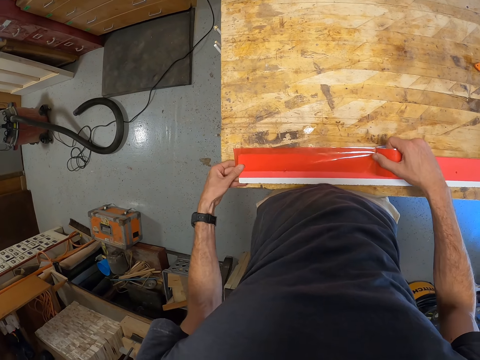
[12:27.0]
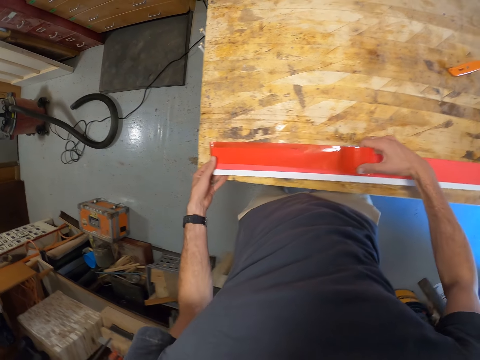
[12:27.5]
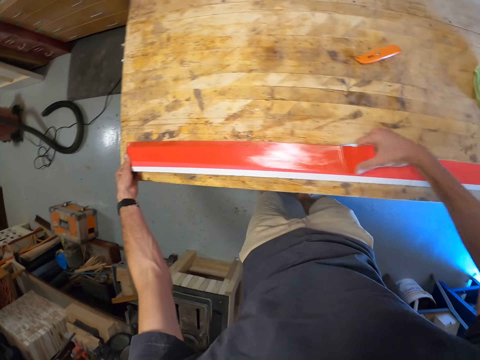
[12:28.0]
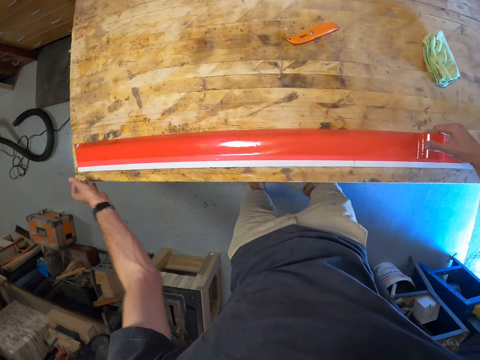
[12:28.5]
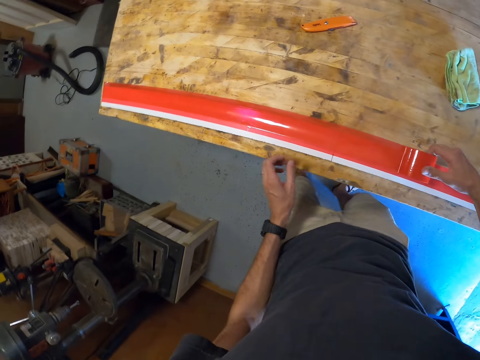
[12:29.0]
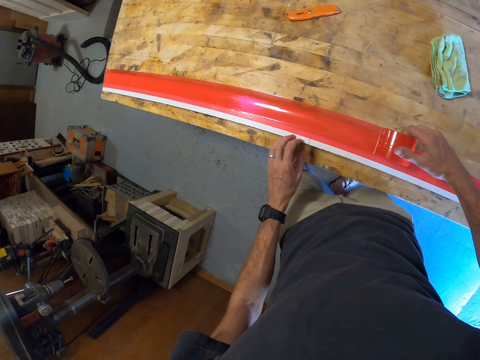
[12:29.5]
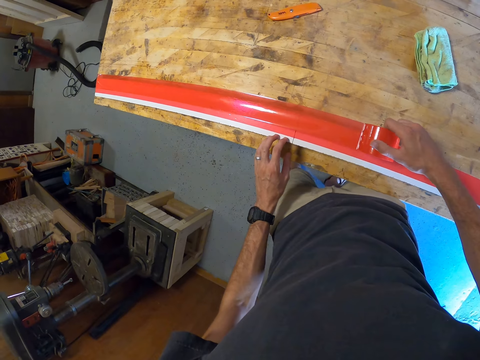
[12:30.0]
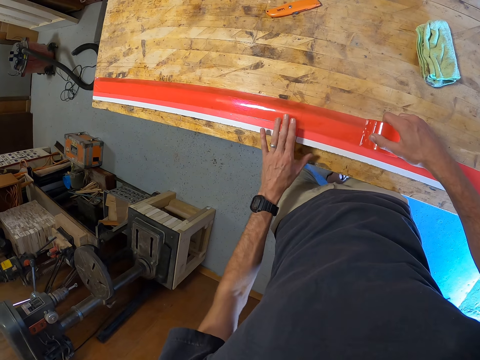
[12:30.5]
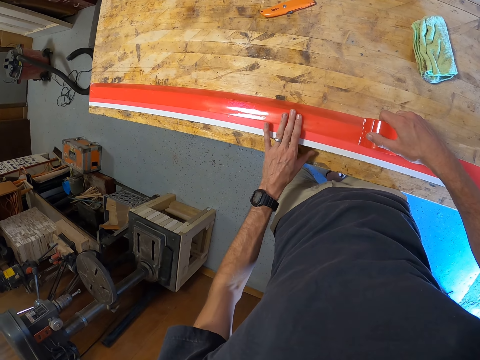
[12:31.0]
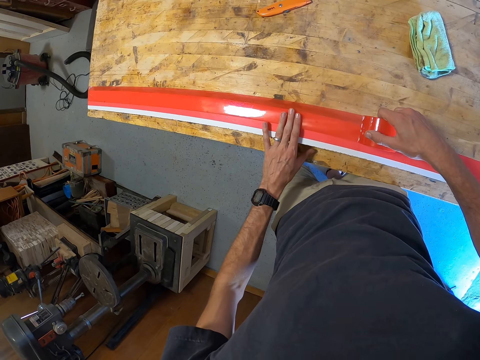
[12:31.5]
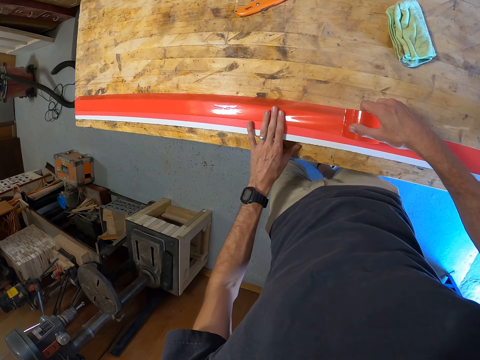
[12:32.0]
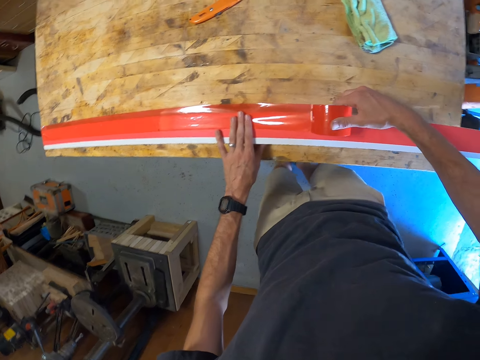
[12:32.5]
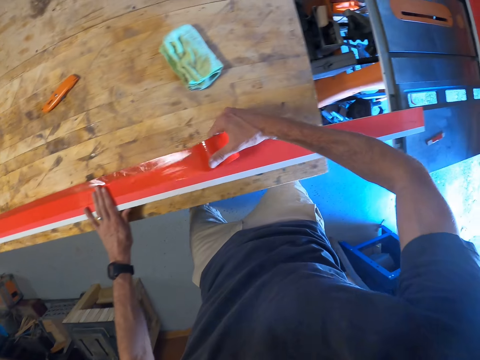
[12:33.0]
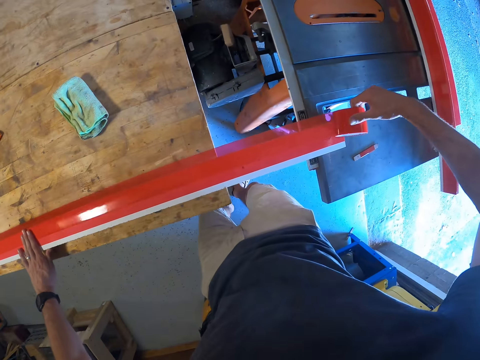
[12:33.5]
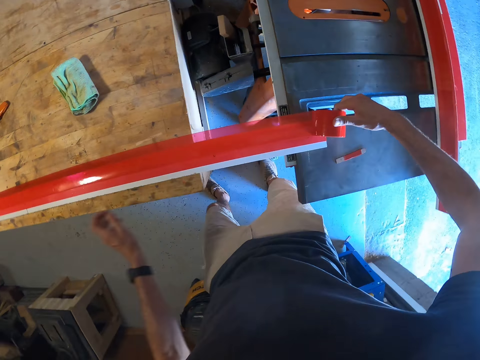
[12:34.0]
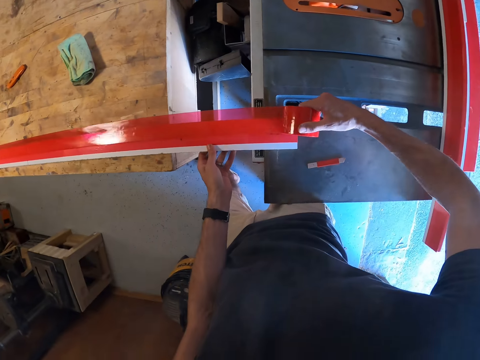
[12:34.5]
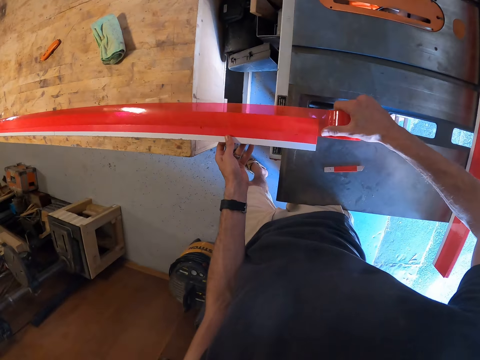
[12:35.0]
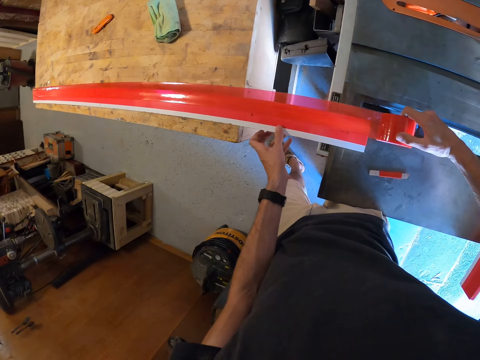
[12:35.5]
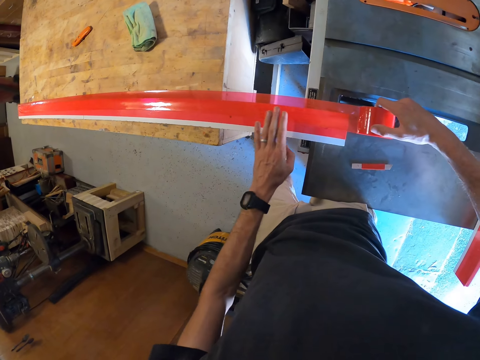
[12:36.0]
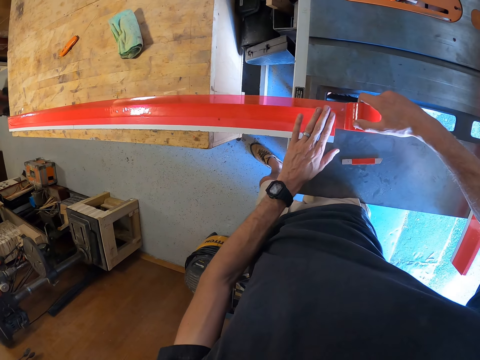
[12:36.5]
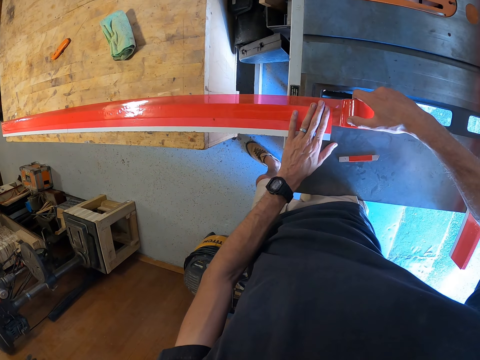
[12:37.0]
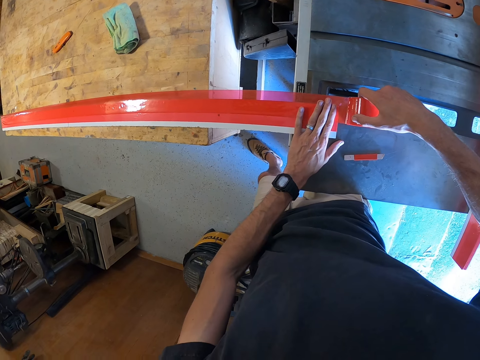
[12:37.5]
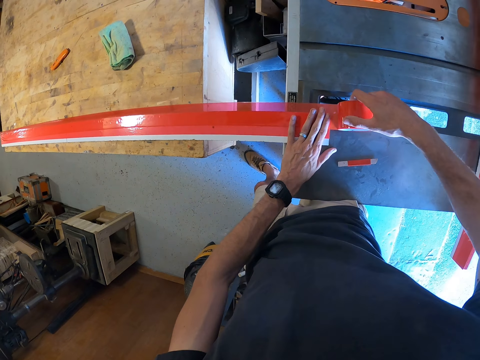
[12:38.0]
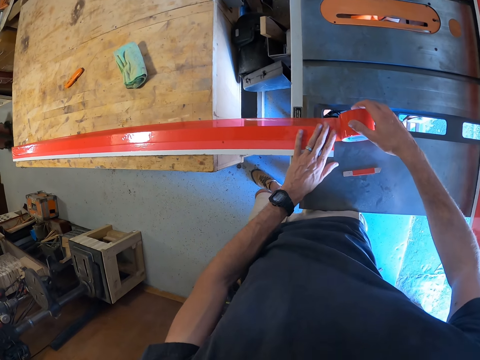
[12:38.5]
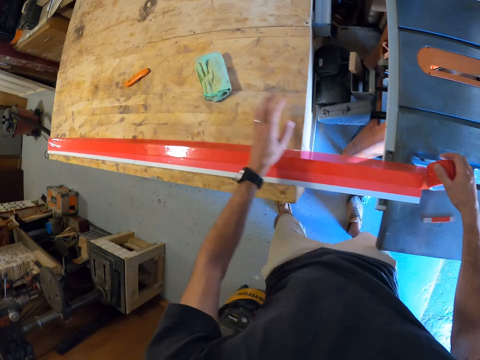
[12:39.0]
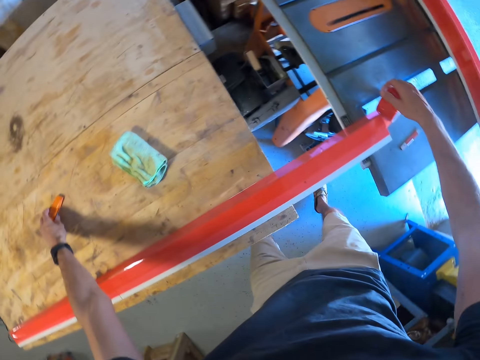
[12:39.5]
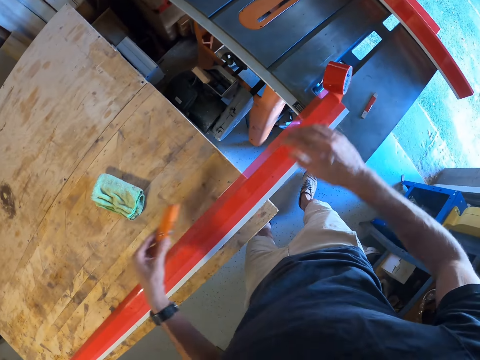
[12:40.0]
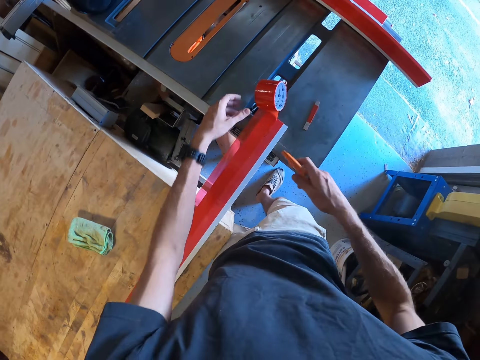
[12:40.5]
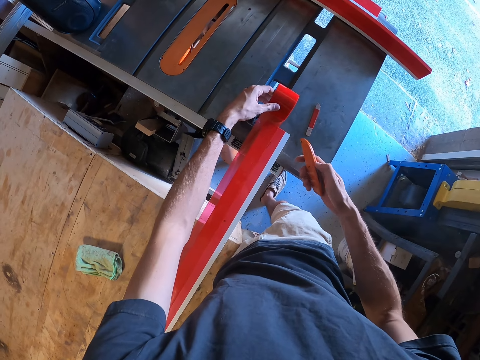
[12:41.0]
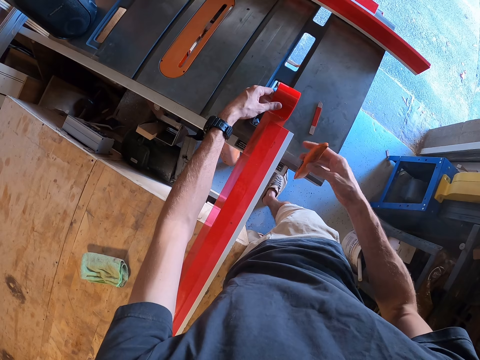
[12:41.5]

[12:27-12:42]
The camera wearer spreads the tape on the plank. They pick up the cutter from the workbench.

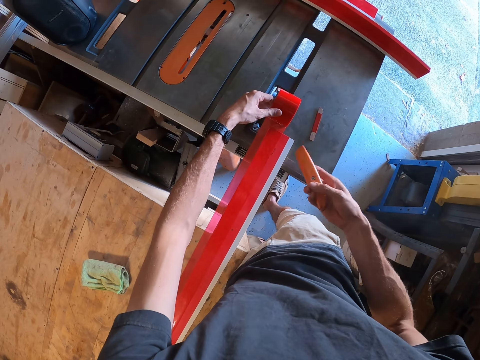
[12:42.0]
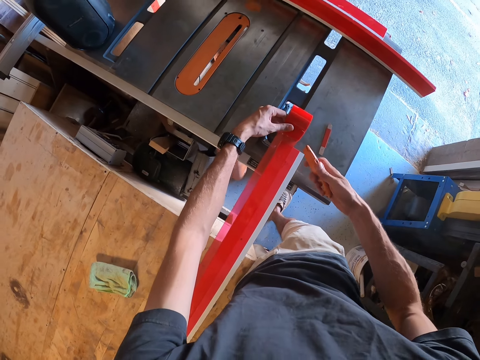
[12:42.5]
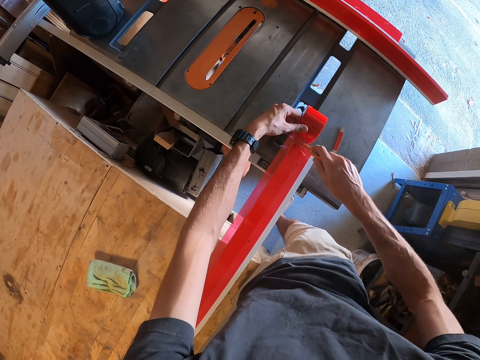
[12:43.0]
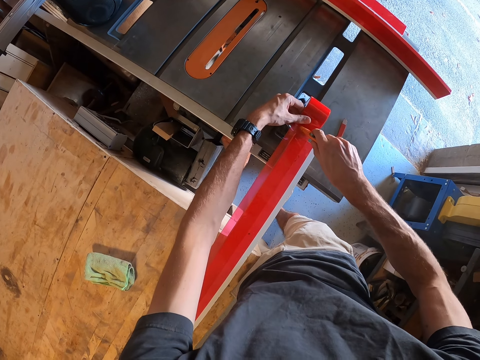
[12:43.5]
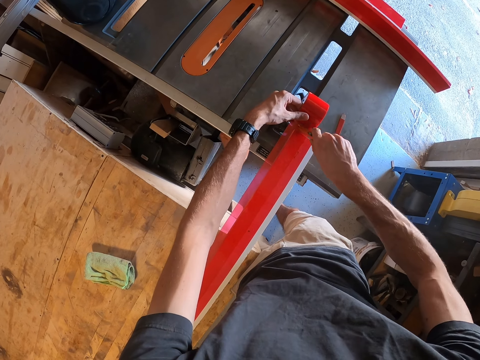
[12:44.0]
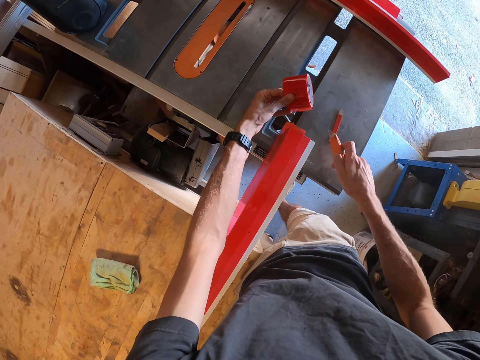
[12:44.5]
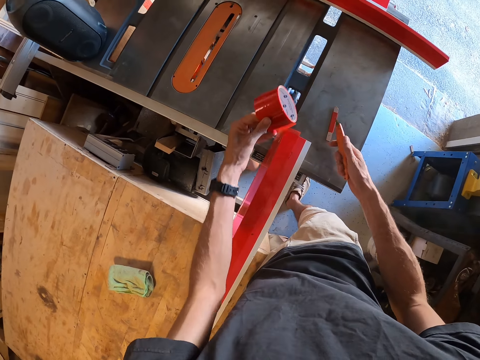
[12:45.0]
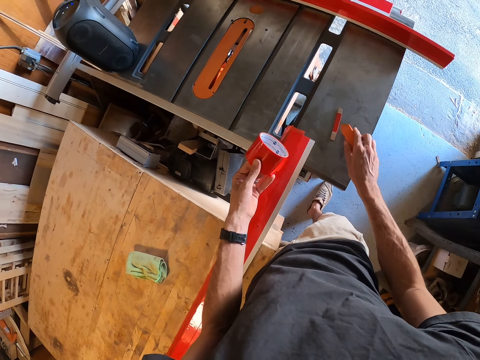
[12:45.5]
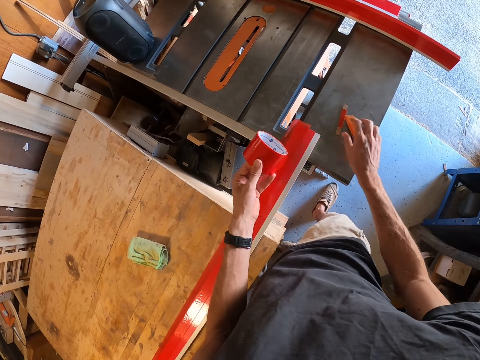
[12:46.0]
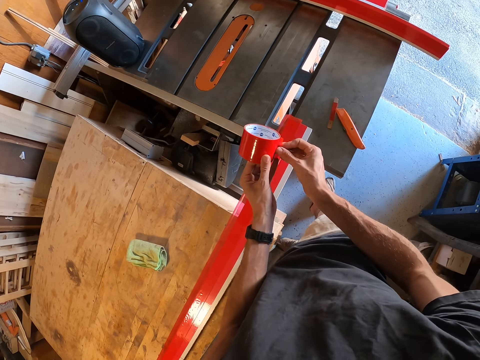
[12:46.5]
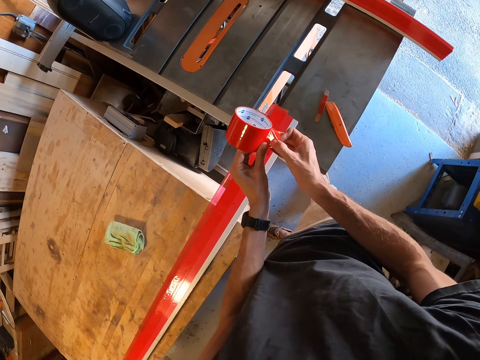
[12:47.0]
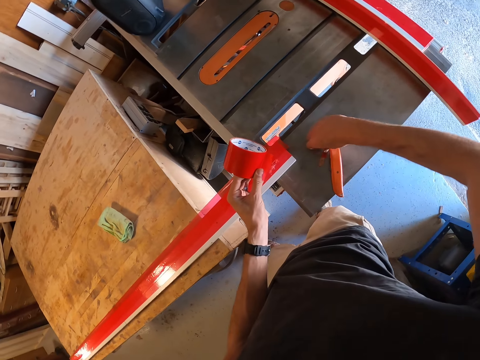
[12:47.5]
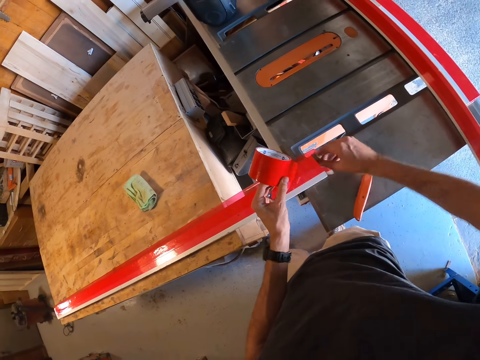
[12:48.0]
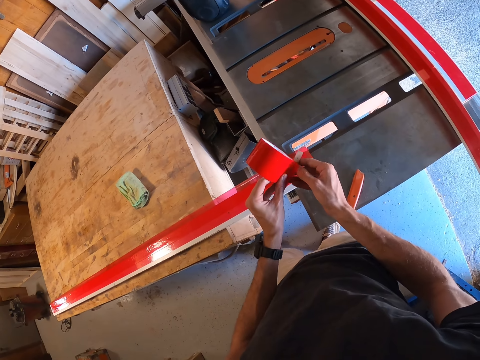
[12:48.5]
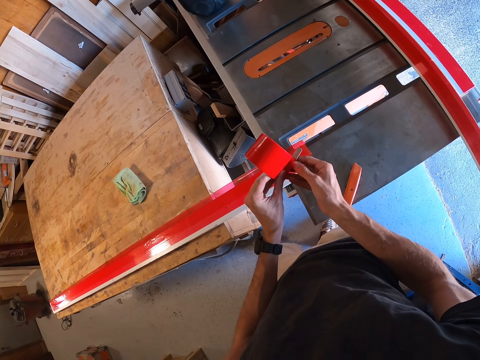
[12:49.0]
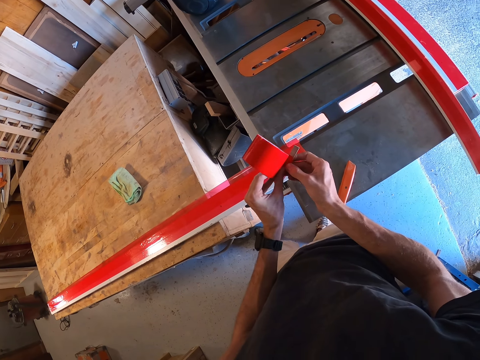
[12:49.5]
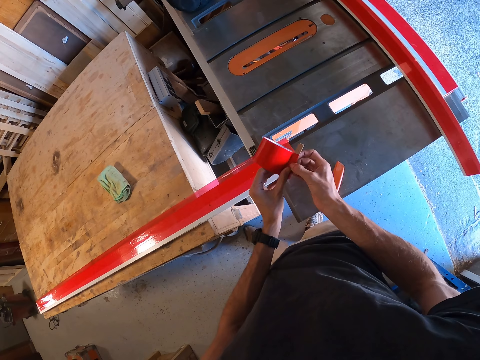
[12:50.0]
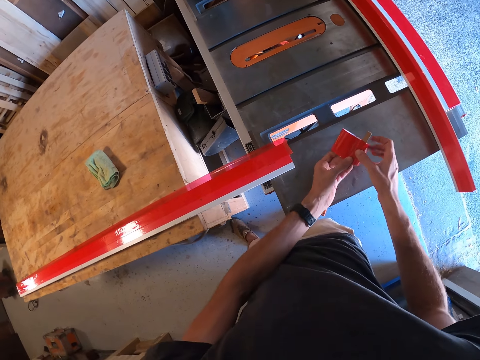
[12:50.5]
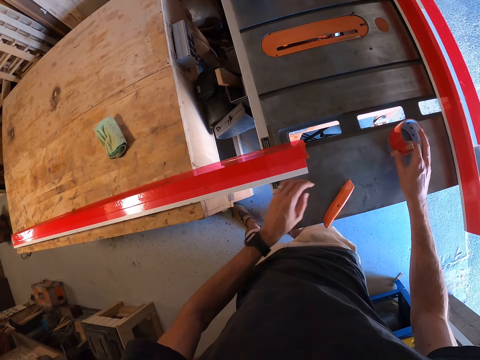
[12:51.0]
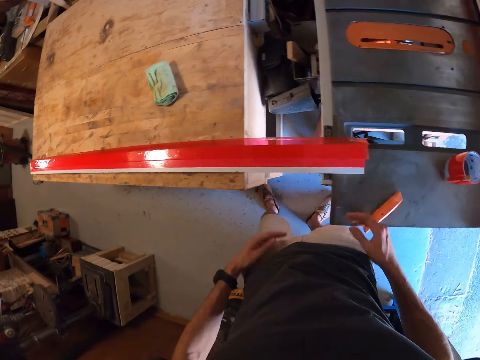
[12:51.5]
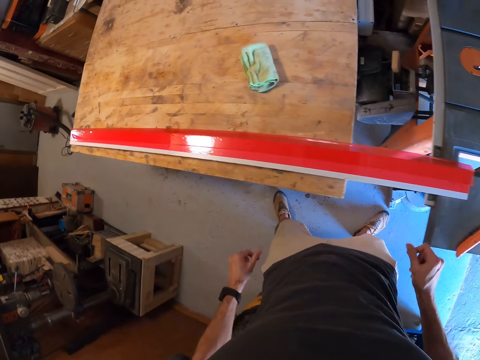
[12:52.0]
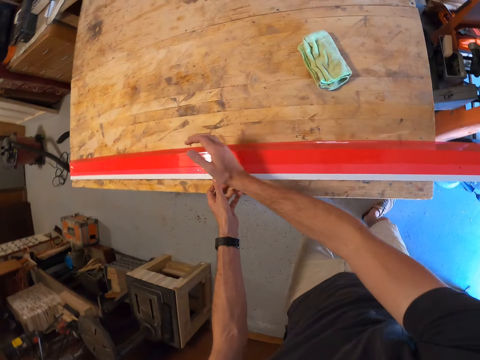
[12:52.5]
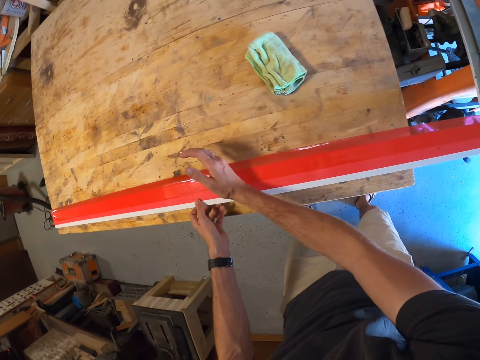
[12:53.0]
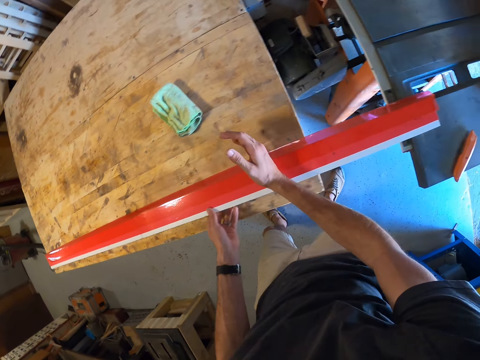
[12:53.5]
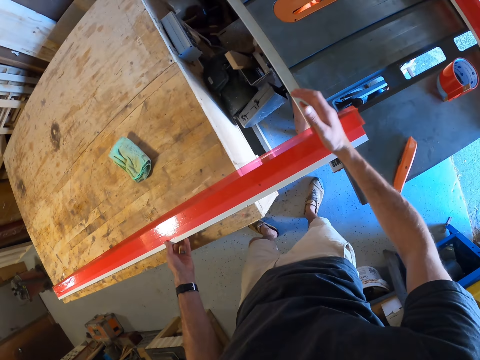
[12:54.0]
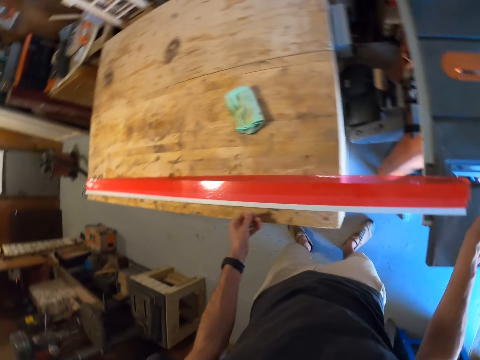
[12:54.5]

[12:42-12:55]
The camera wearer cuts the tape or sellotape with the cutter. He drops the cutter on the table. He opens the tape. He picks up the tape hook from the table. He attaches the tape to the hook. He drops the tape on the table. He squeezes the sellotape on the wood. He rubs his hands on the plank.
